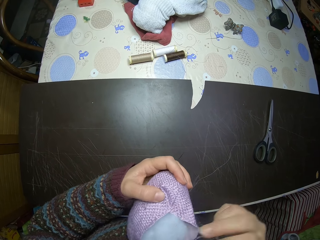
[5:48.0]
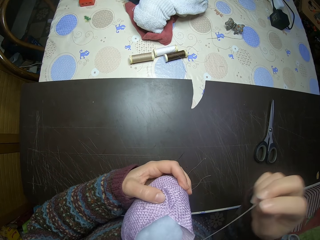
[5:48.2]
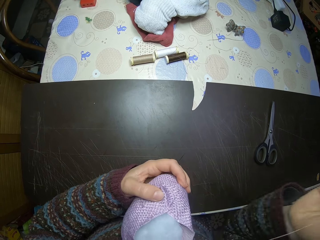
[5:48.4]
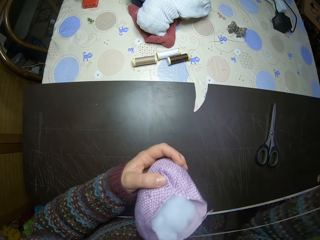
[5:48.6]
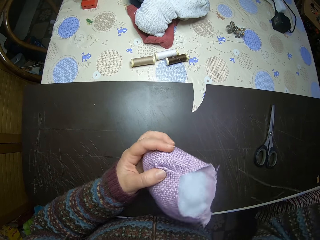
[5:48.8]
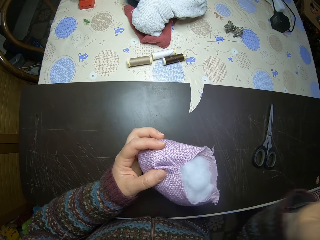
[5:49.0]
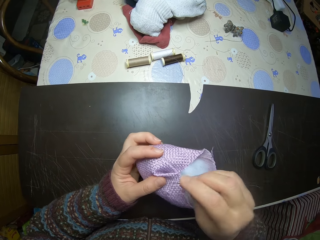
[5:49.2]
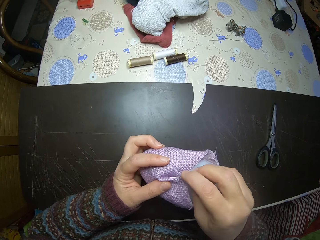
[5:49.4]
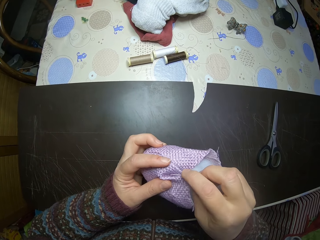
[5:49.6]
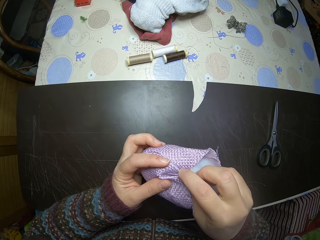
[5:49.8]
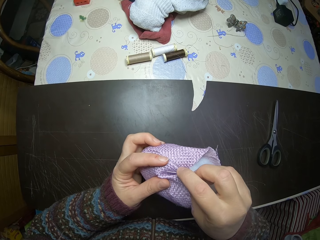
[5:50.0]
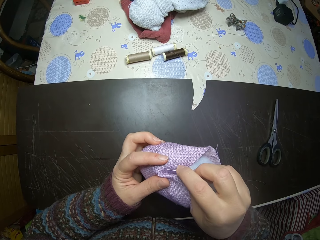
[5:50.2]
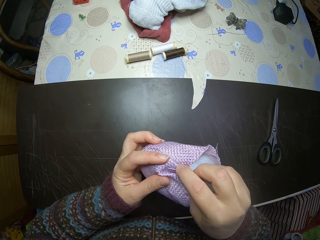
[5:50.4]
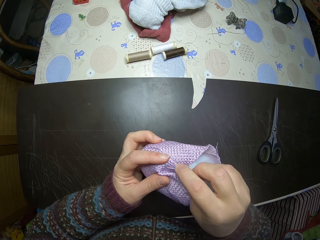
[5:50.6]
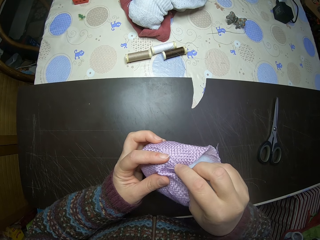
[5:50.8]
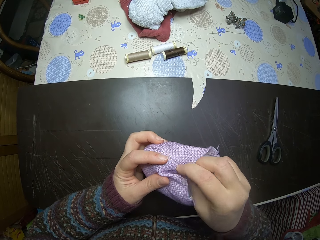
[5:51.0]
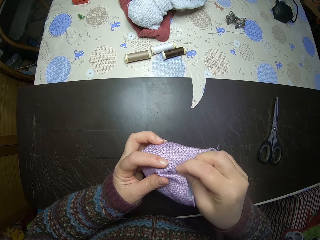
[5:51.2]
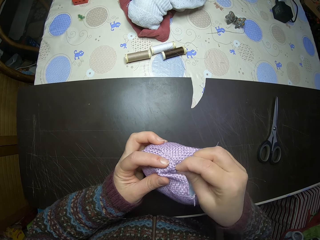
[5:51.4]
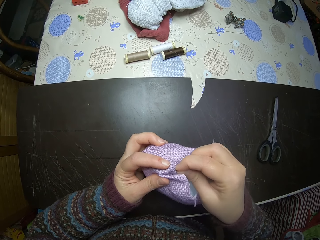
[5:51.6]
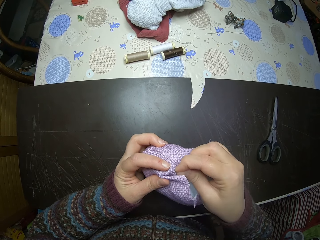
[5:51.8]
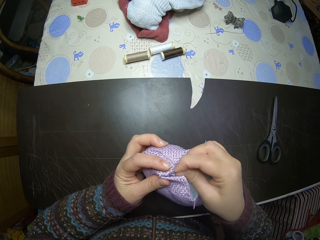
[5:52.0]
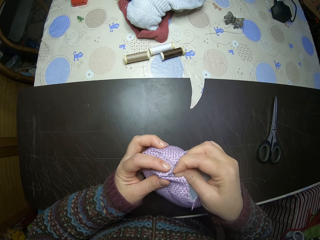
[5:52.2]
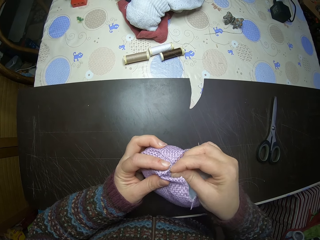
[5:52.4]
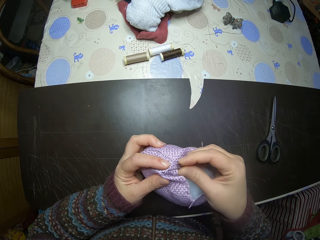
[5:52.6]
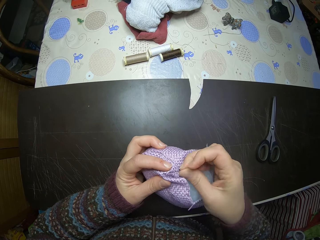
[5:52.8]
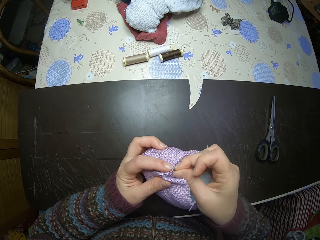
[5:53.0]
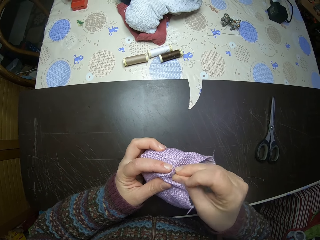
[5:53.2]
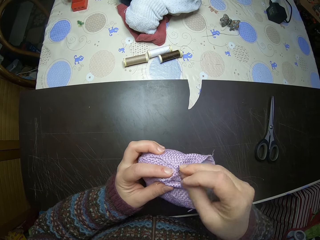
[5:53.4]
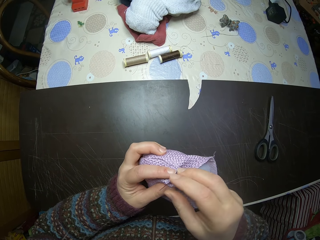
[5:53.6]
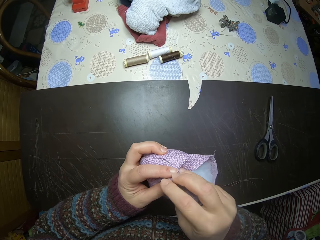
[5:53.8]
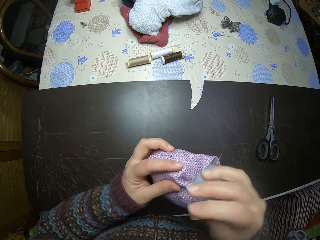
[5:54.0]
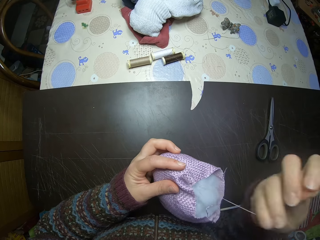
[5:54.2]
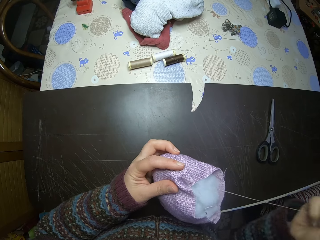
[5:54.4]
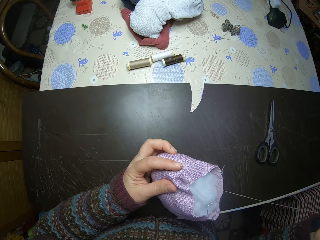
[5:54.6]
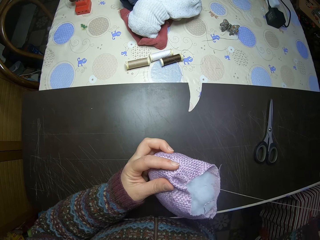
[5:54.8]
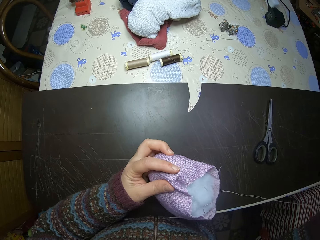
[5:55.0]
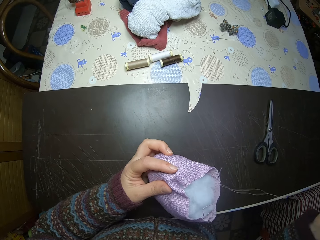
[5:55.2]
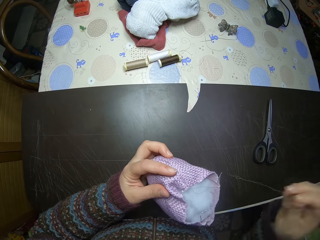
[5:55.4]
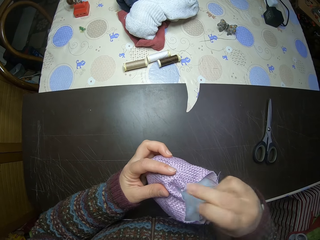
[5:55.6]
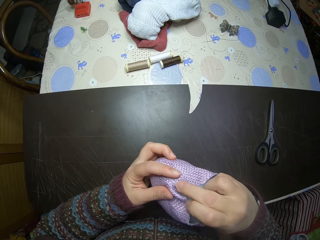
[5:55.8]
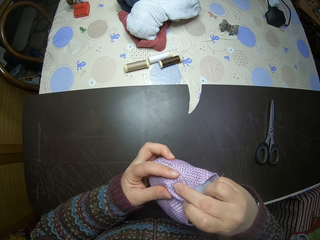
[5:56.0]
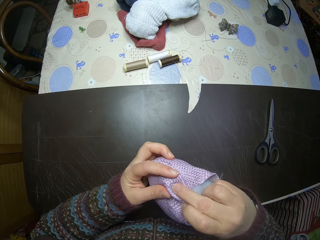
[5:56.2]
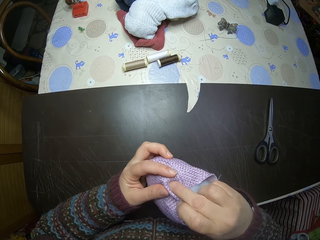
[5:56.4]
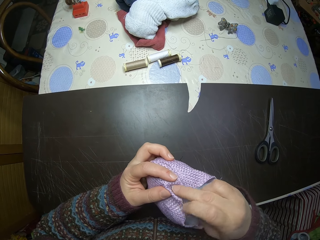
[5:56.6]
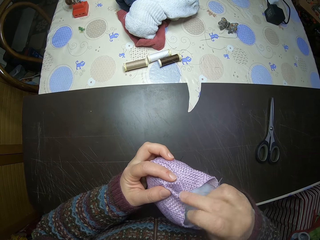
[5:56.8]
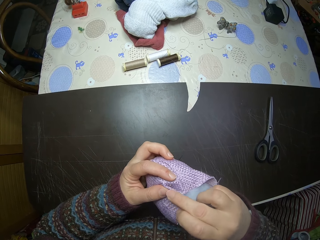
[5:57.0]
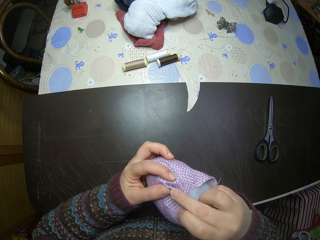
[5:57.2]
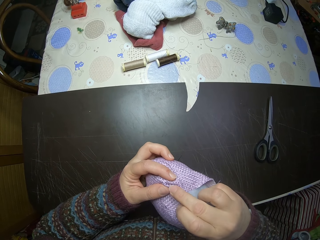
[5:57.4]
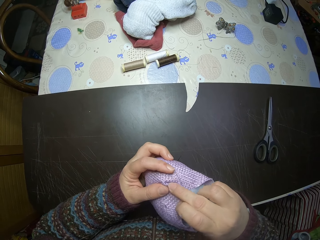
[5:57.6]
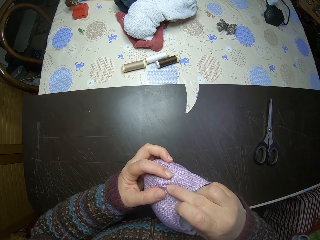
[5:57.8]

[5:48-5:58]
The camera wearer sews the stuffed animal fabric together with a thread and needle. She aligns the stuffed animal fabric with her finger.

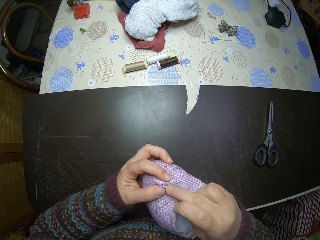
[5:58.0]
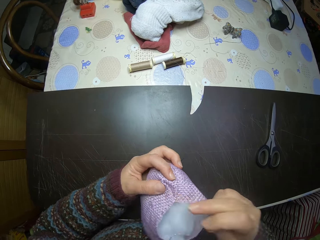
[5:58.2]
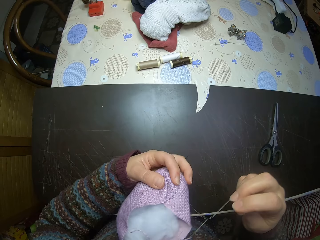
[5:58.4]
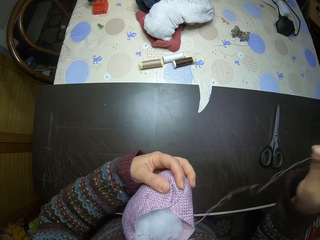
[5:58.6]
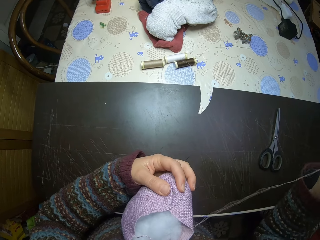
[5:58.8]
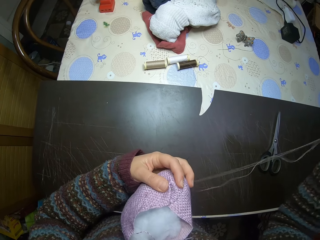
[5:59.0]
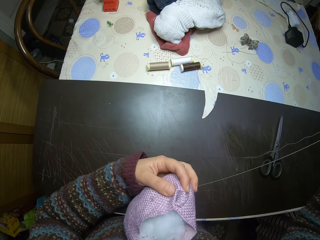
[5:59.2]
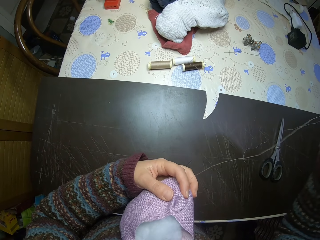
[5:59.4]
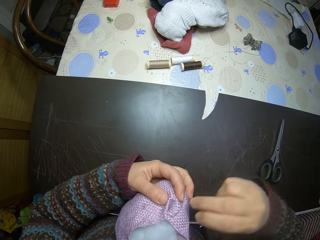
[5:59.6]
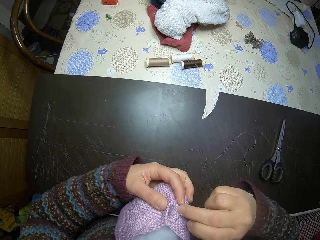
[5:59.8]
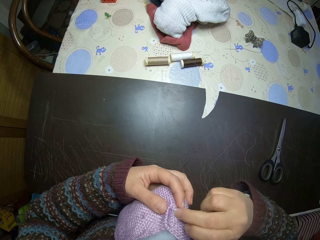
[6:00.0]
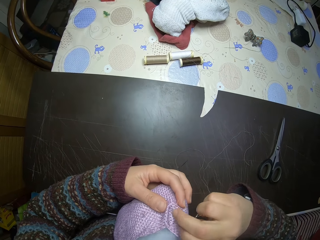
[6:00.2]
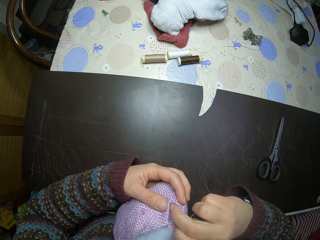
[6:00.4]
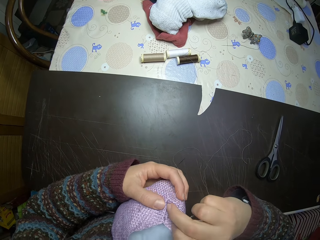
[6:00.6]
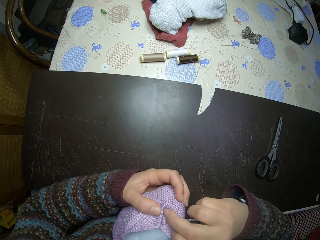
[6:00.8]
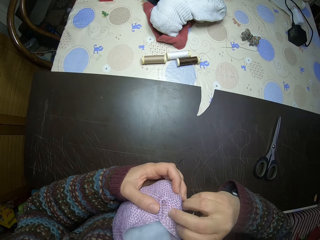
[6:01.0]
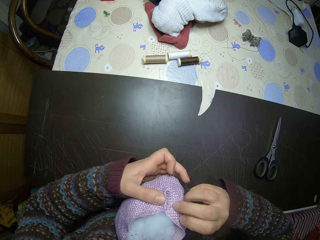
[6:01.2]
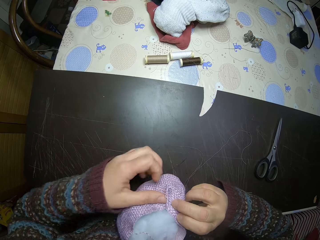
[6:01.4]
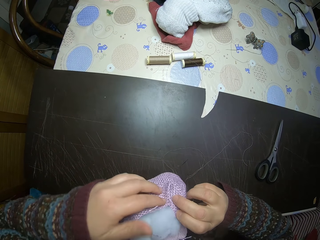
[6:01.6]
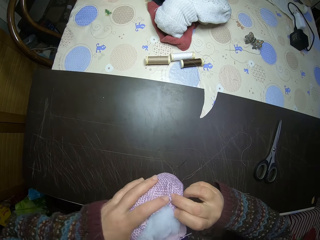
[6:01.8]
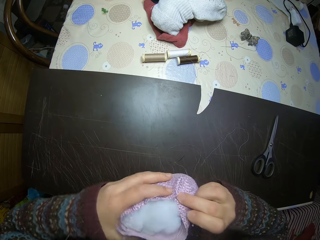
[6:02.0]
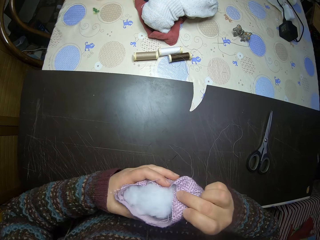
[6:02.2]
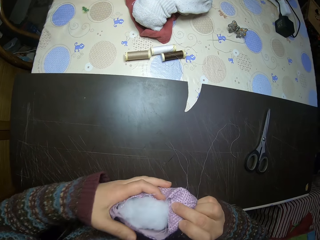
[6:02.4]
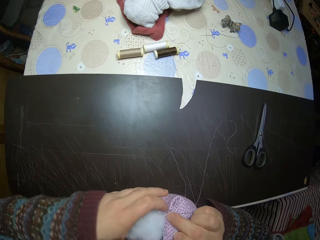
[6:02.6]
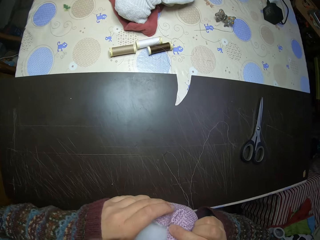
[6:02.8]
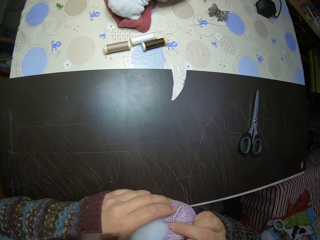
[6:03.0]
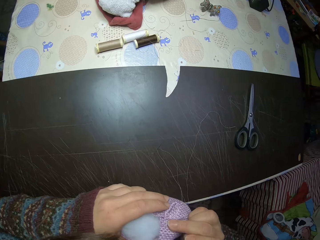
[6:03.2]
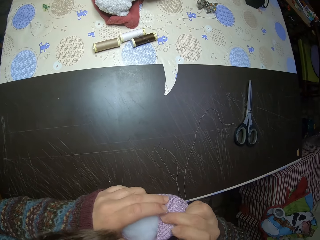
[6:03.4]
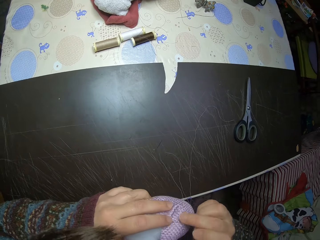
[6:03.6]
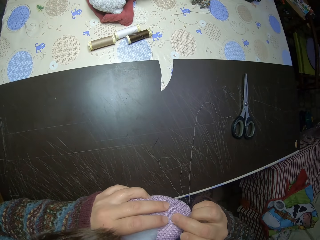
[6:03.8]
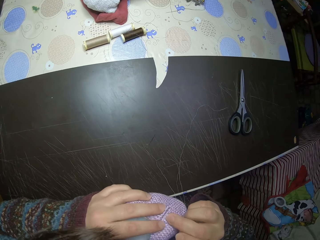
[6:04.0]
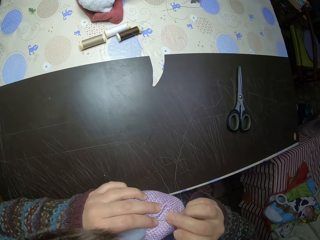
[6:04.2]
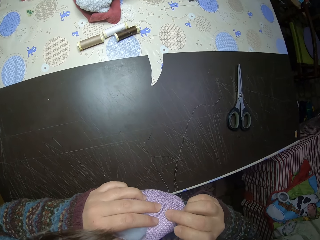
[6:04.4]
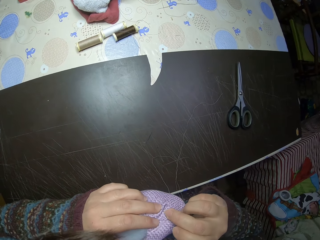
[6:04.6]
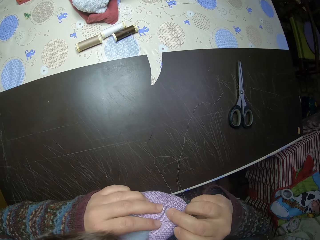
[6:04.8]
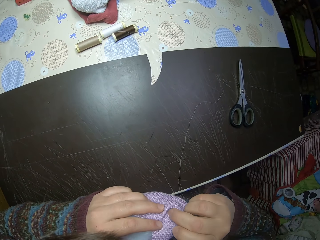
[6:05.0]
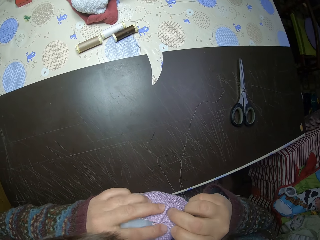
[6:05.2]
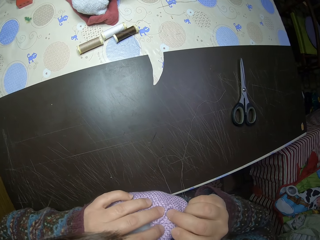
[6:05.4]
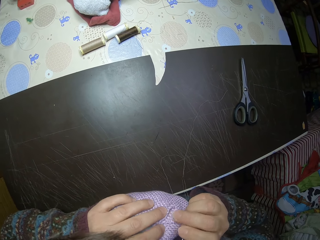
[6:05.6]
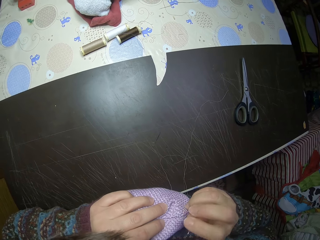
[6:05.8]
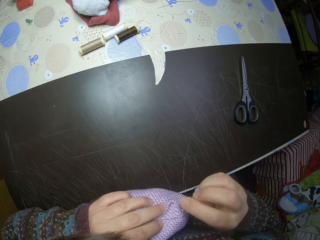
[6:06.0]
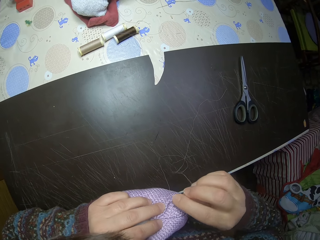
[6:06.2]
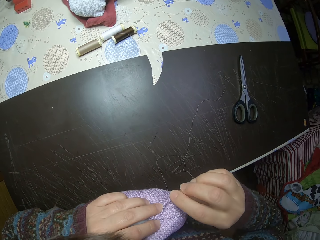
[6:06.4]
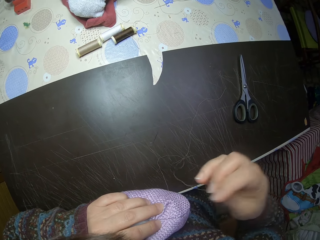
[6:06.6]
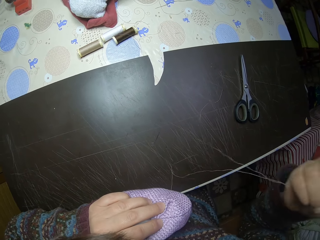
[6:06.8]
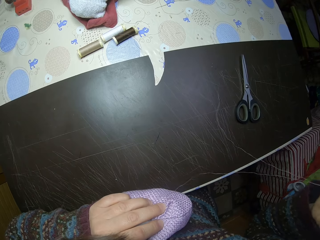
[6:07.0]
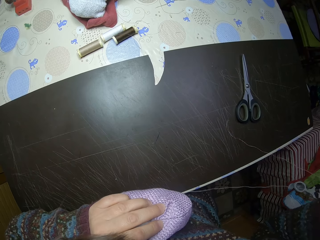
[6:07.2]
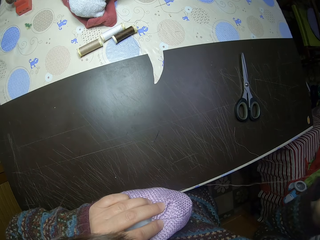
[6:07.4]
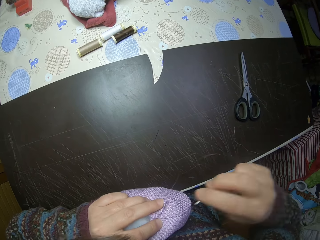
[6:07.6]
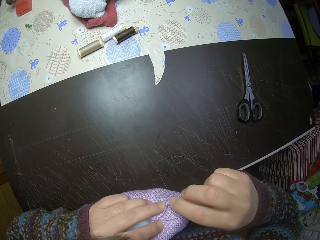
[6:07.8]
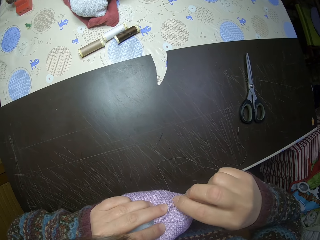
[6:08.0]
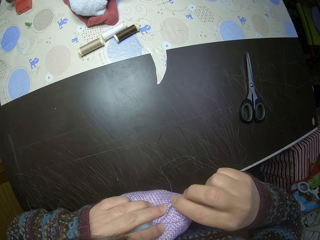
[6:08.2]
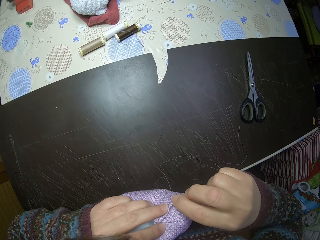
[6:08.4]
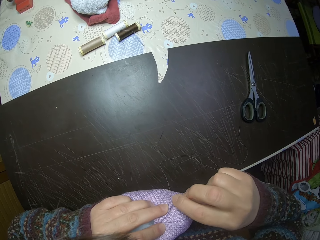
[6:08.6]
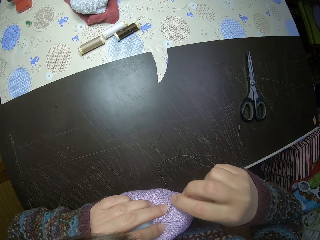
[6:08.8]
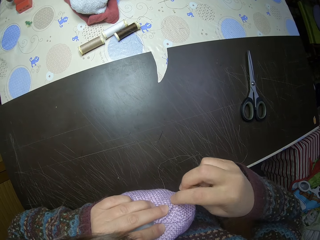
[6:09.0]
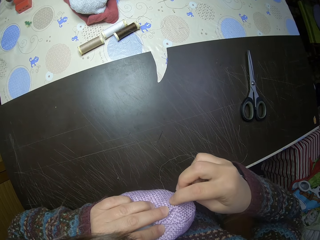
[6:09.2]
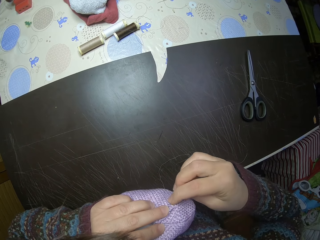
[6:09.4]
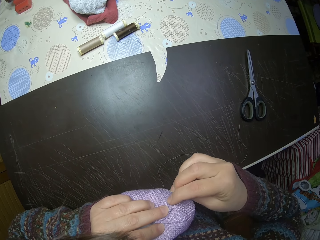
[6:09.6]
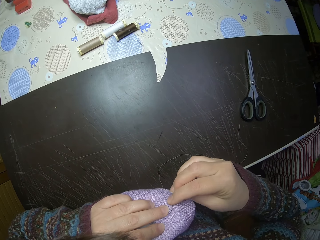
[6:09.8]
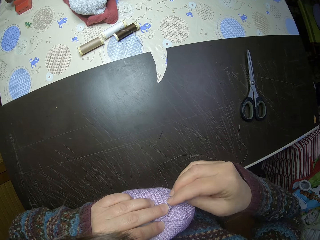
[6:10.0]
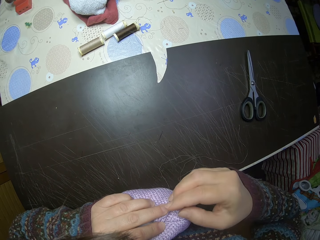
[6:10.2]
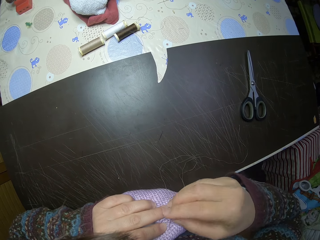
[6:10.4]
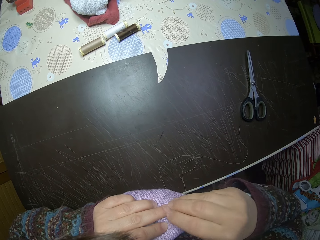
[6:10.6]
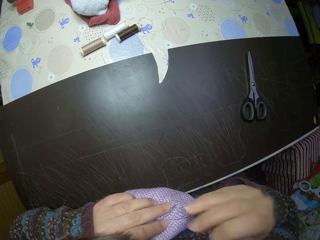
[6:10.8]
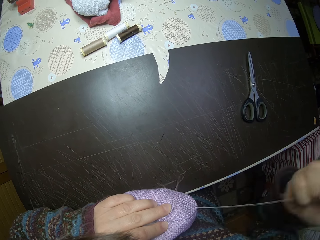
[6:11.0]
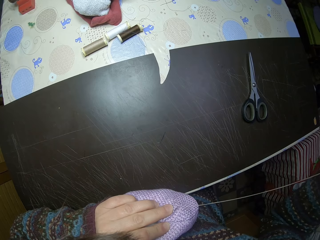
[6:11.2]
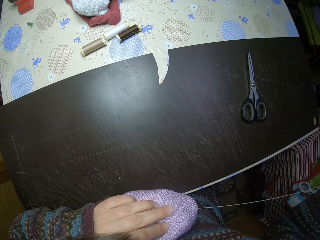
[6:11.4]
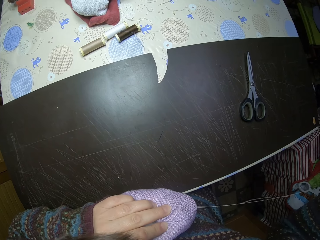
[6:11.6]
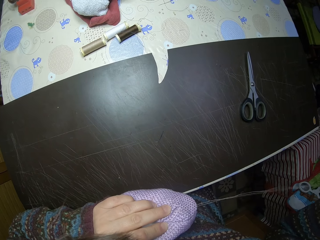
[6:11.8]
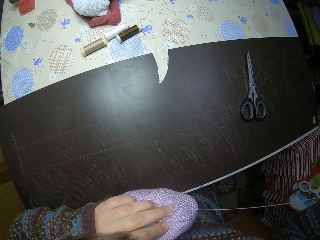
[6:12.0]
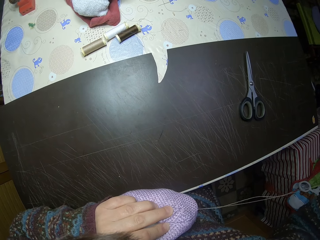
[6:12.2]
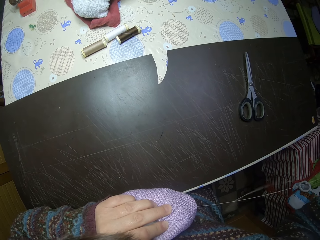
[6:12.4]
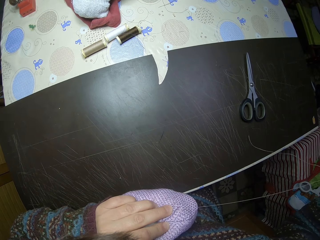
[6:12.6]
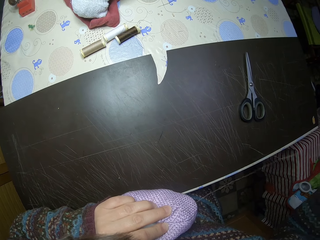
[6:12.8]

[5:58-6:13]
The camera wearer pulls the string with her right hand. She aligns the stuffed animal fabric with her finger. She turns the stuffed animal with her hands. She aligns the stuffed animal fabric with her finger. She sews the stuffed animal fabric with a thread and needle.
